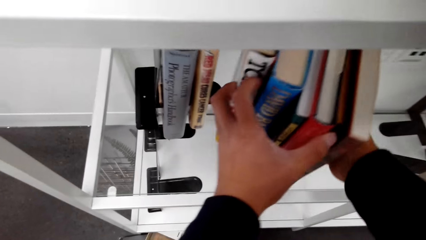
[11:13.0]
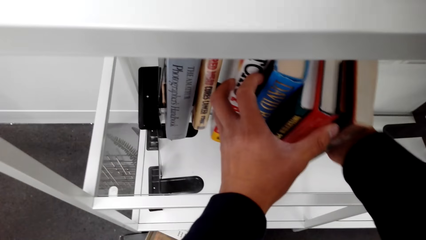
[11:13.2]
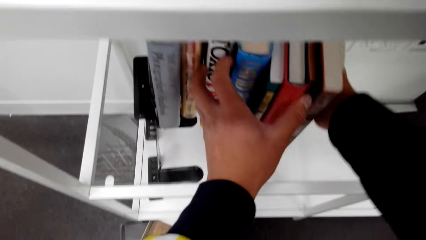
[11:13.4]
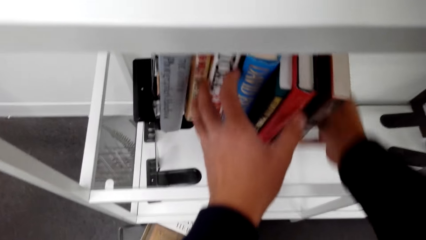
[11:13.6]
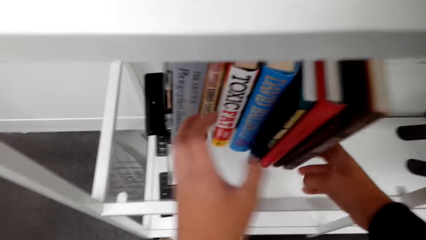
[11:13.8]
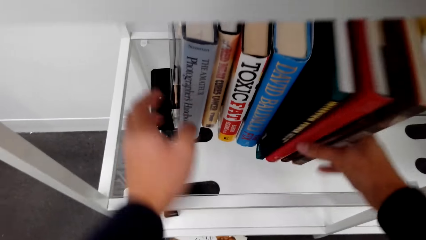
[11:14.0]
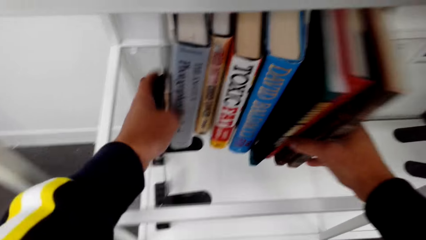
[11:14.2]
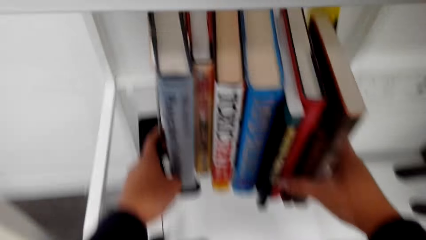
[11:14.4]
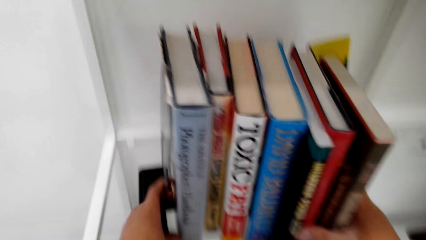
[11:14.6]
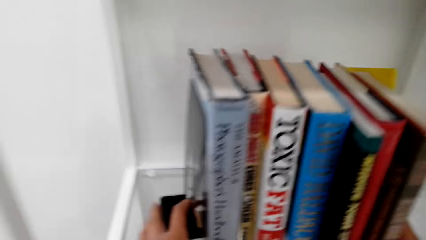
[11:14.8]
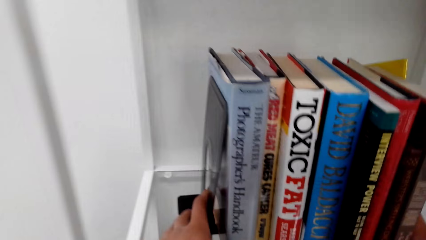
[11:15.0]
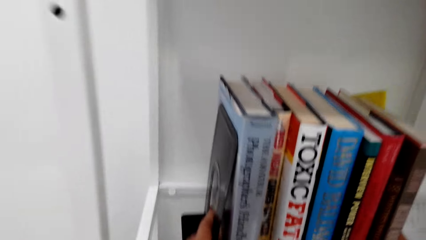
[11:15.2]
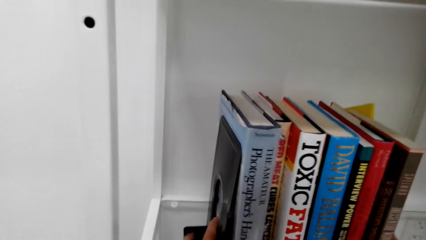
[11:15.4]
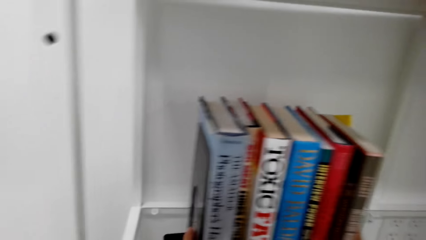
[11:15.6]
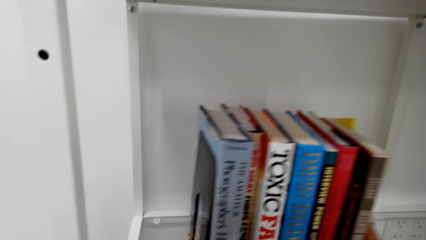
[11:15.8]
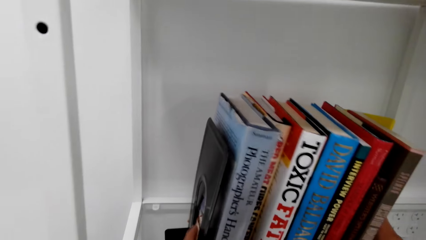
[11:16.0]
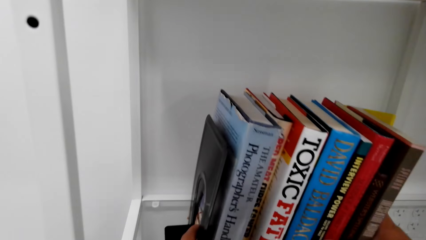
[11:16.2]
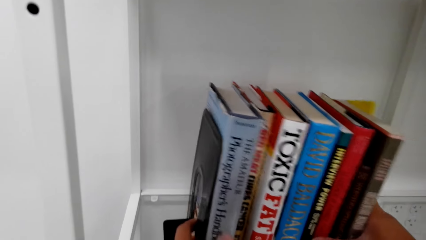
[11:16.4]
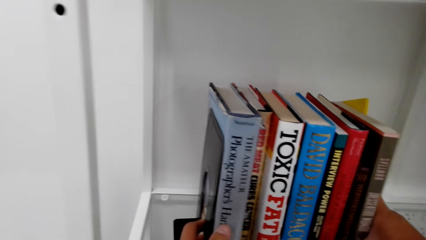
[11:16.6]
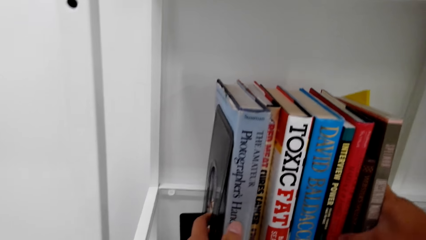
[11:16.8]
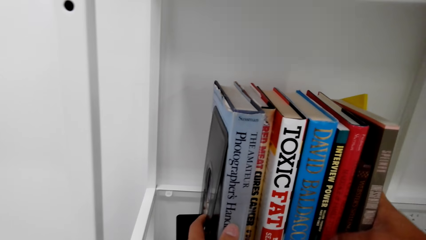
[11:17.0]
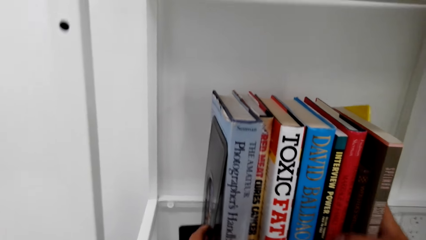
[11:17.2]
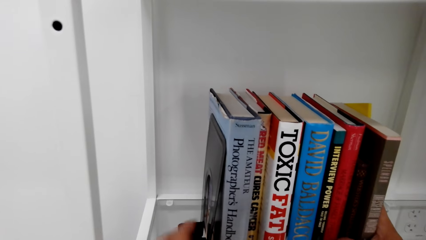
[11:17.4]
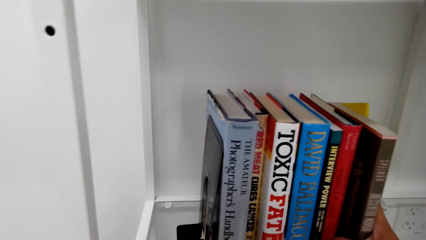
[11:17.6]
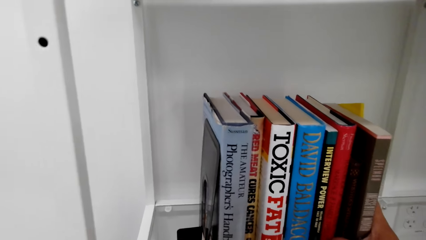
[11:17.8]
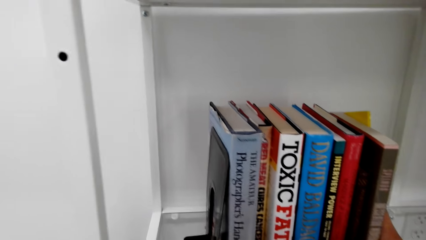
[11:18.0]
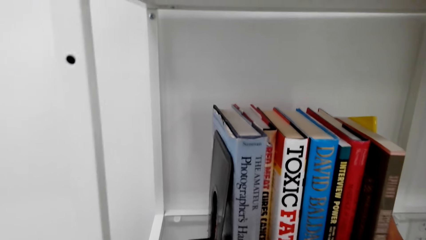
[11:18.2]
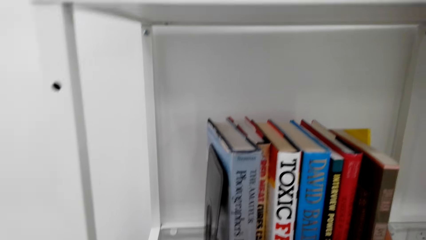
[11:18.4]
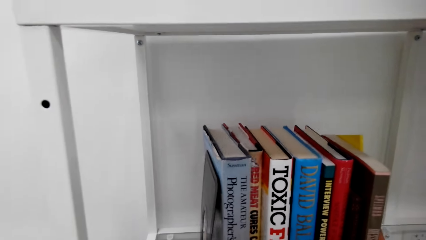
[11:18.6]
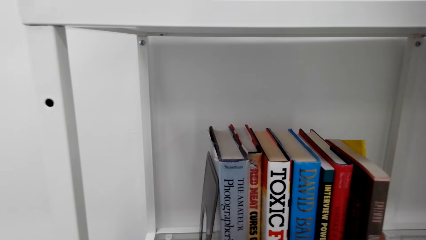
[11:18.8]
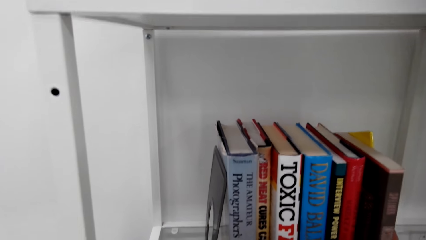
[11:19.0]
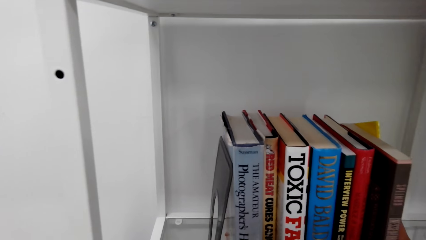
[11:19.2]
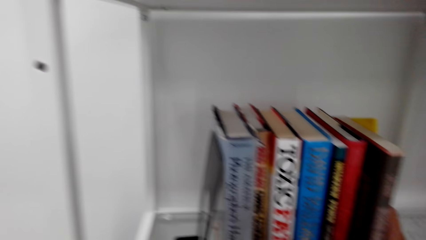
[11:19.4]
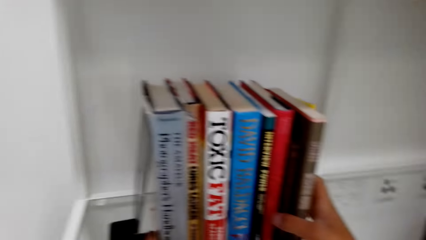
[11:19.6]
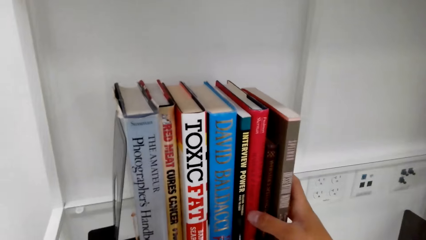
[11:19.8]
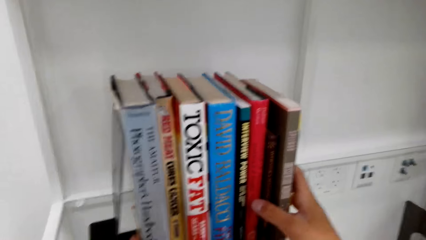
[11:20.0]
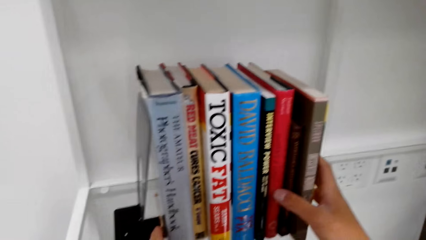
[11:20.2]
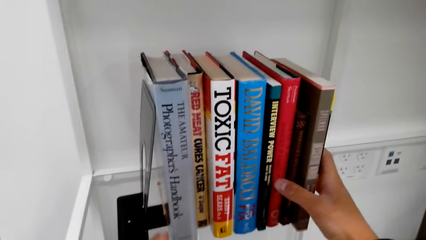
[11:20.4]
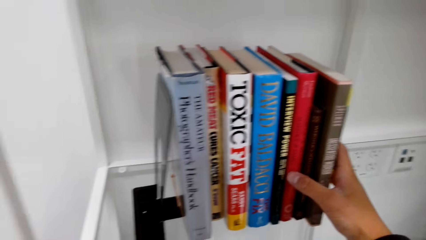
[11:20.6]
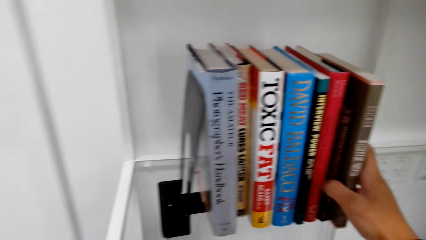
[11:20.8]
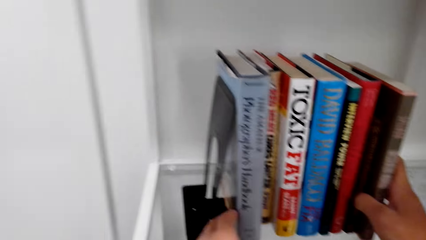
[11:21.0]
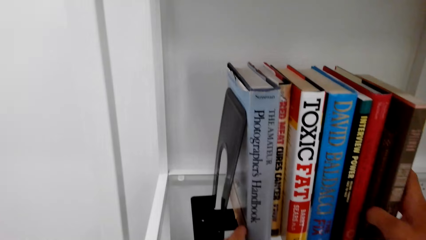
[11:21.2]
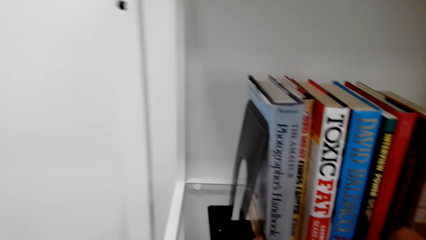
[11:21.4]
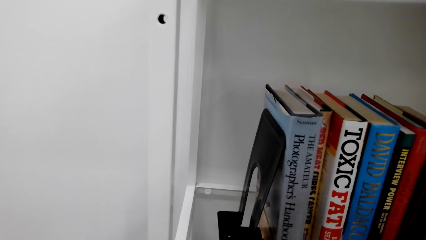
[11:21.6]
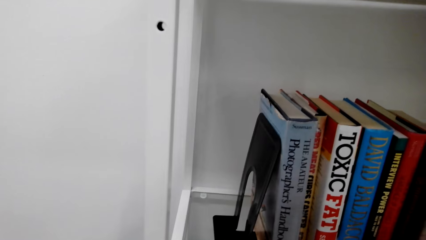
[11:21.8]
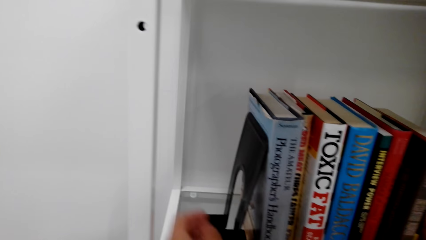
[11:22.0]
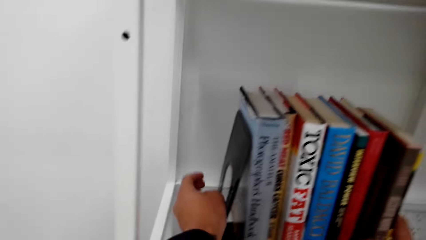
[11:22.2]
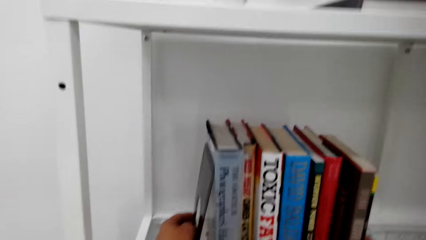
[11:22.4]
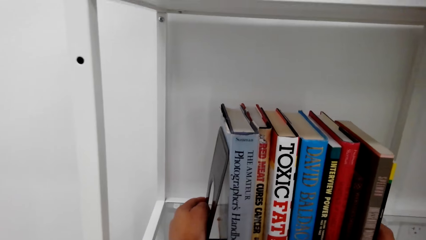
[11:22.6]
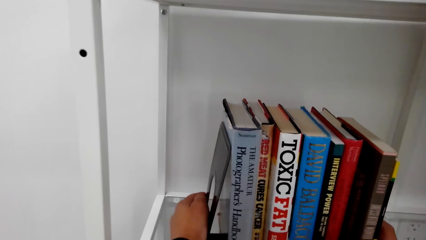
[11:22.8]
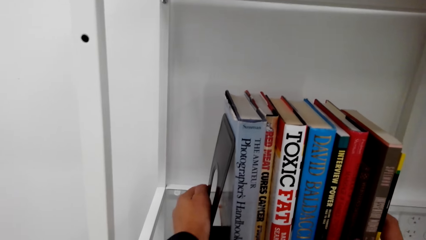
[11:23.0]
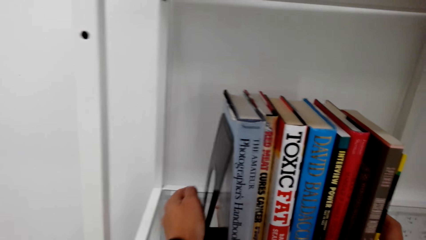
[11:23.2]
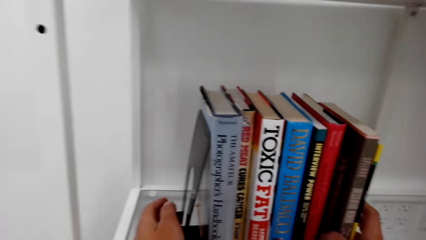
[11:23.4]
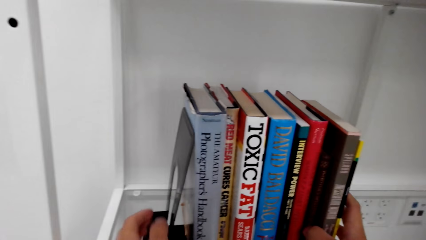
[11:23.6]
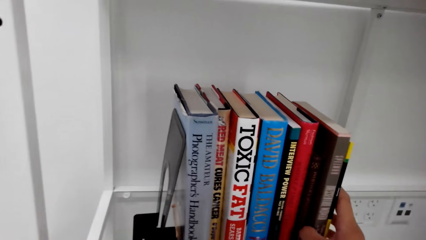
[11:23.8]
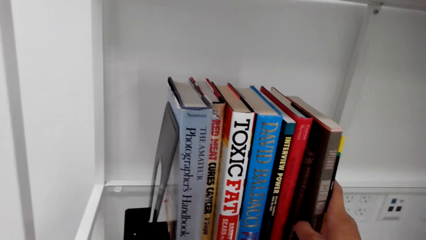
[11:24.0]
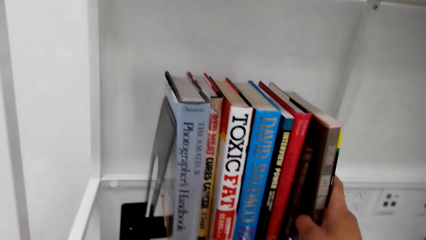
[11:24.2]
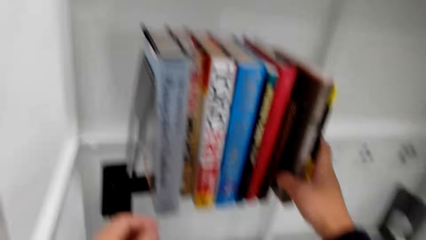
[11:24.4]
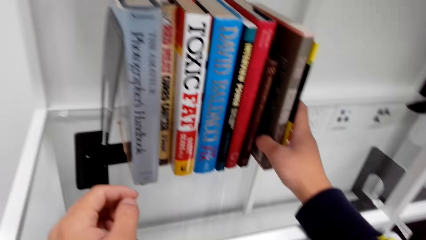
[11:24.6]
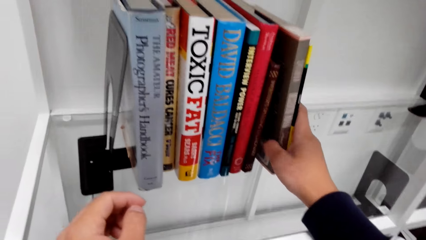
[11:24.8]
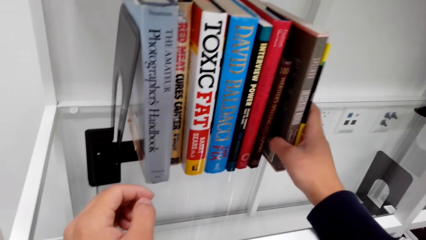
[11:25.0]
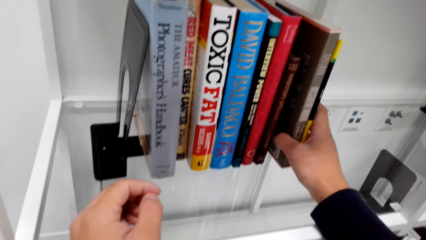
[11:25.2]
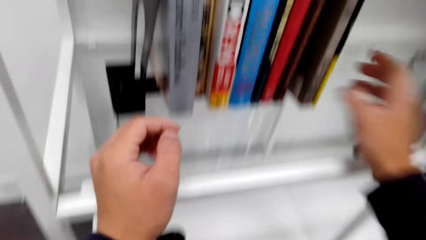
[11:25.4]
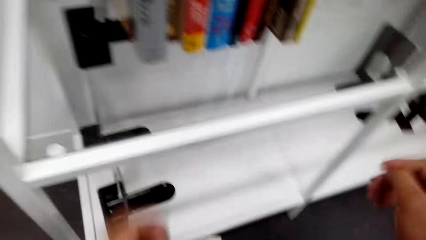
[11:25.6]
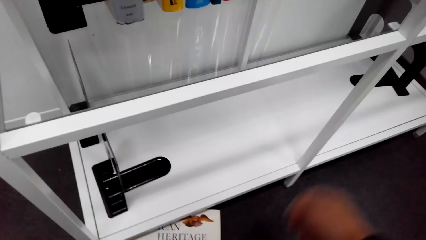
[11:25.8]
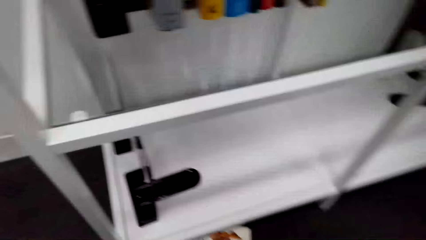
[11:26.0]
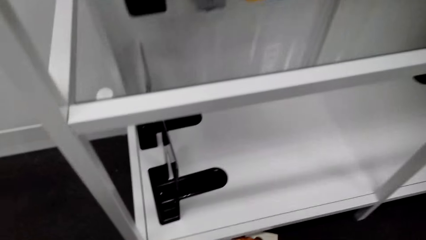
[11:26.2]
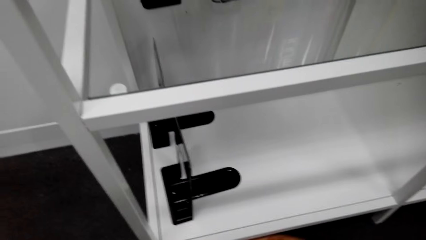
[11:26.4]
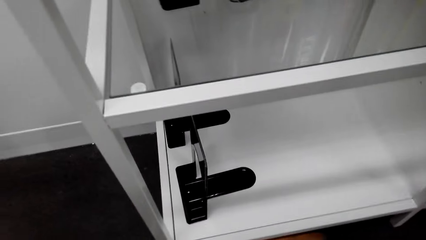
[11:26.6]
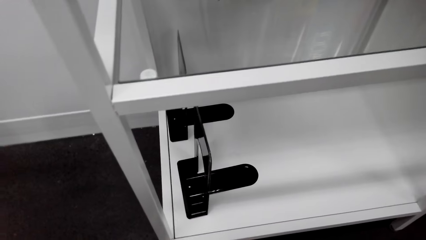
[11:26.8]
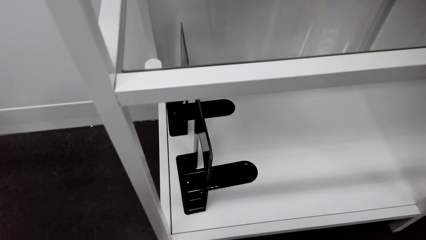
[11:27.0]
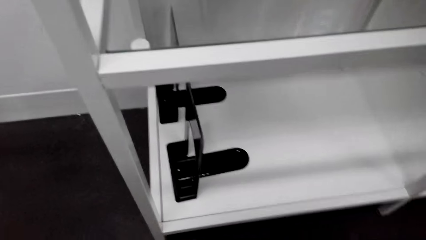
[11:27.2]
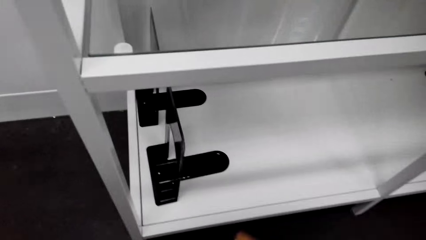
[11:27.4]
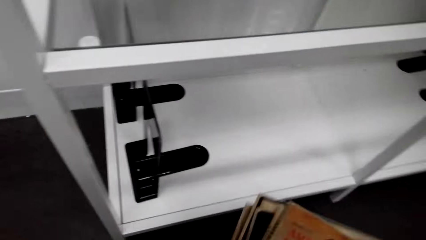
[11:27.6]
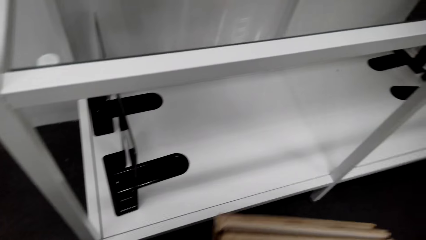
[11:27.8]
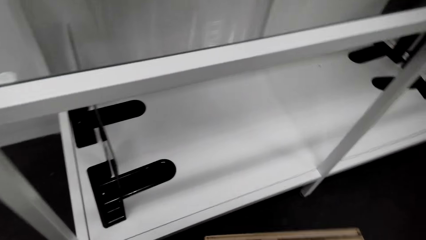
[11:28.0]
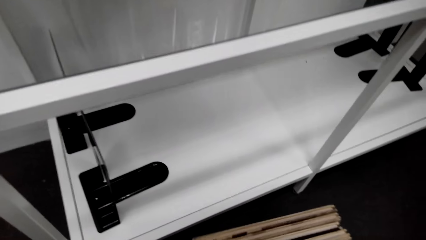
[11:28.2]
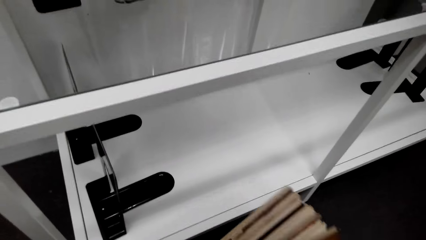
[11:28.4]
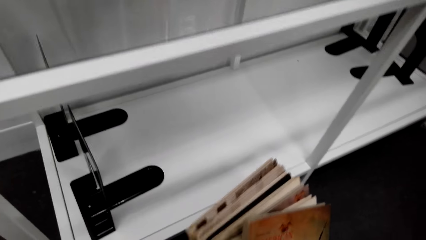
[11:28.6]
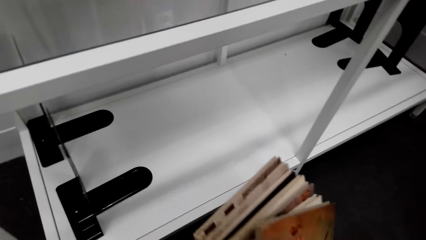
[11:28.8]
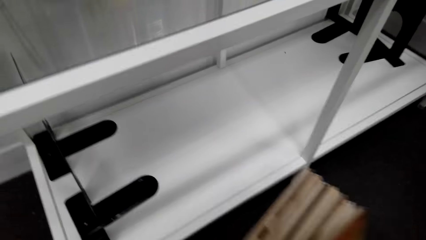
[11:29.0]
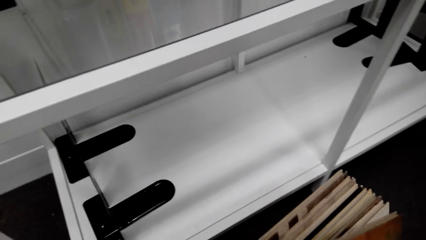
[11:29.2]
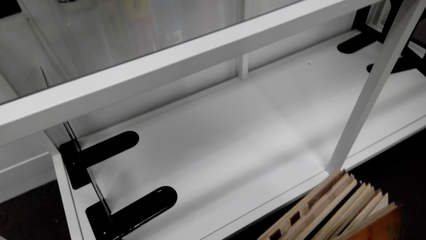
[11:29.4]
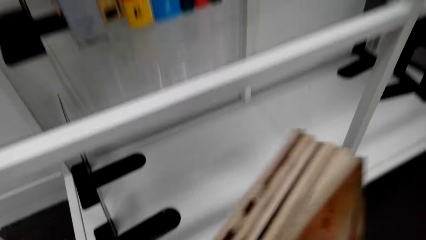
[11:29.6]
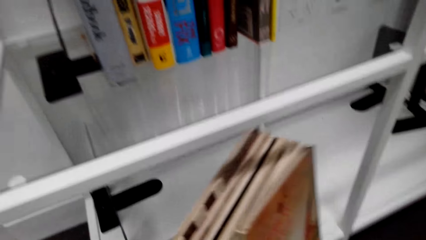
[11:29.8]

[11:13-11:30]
The camera wearer arranges books on a shelf. They pick up books on the floor.
